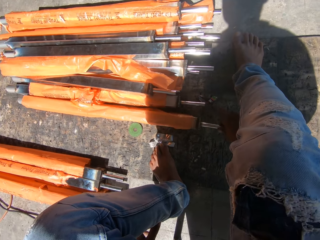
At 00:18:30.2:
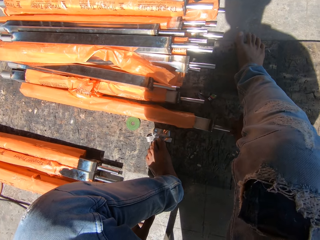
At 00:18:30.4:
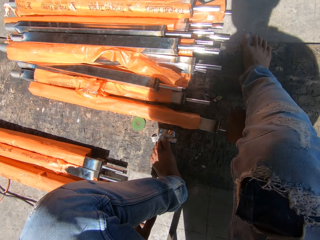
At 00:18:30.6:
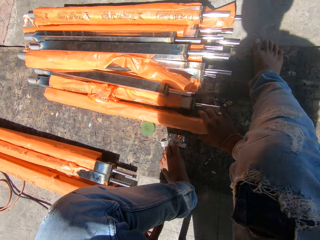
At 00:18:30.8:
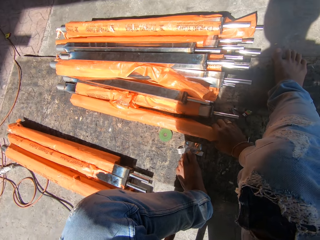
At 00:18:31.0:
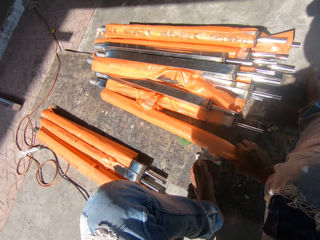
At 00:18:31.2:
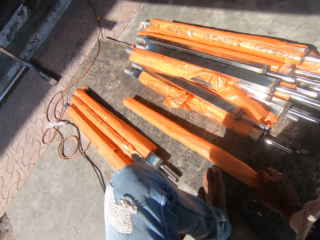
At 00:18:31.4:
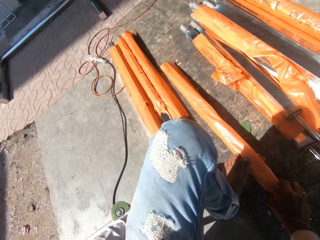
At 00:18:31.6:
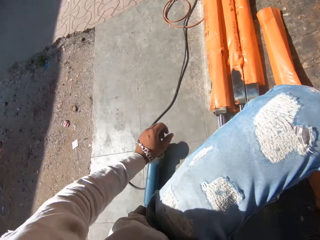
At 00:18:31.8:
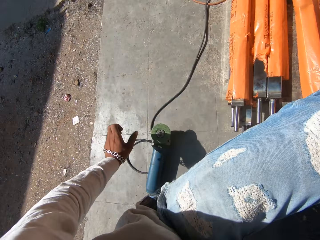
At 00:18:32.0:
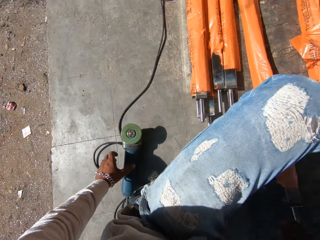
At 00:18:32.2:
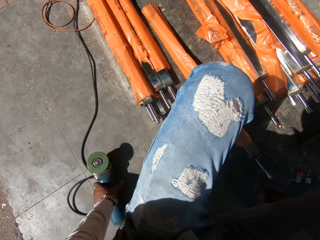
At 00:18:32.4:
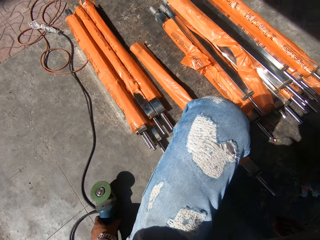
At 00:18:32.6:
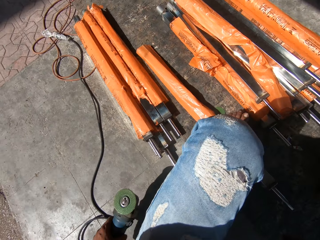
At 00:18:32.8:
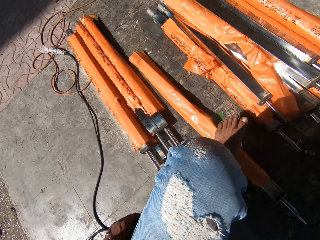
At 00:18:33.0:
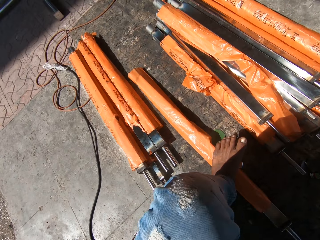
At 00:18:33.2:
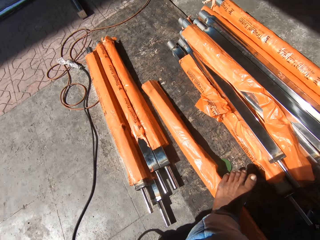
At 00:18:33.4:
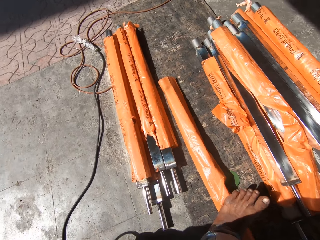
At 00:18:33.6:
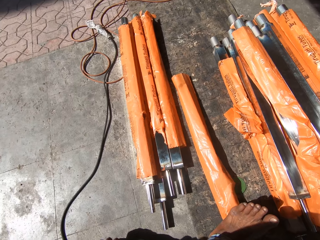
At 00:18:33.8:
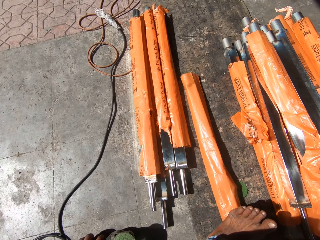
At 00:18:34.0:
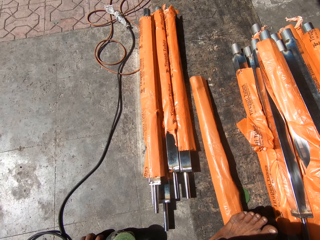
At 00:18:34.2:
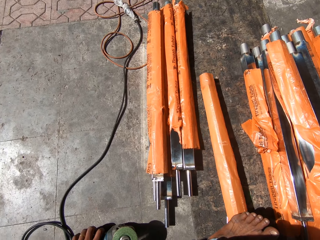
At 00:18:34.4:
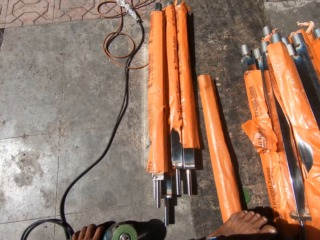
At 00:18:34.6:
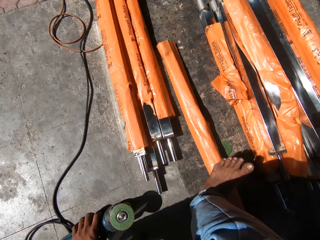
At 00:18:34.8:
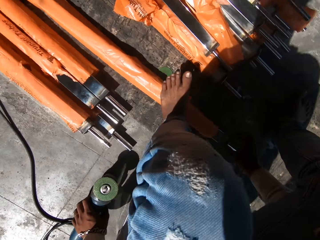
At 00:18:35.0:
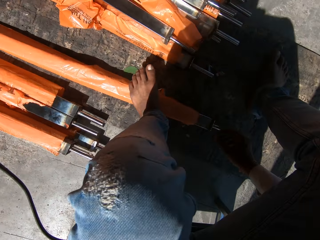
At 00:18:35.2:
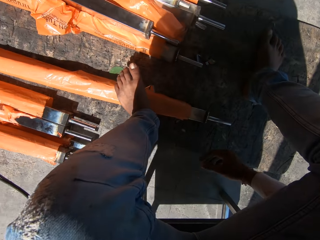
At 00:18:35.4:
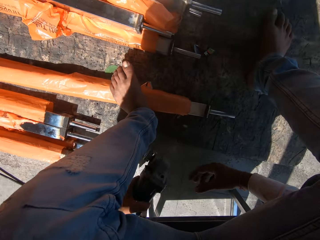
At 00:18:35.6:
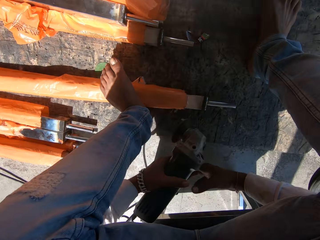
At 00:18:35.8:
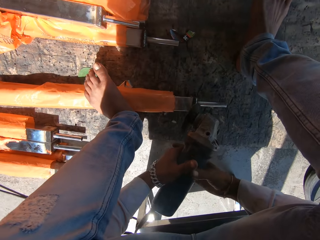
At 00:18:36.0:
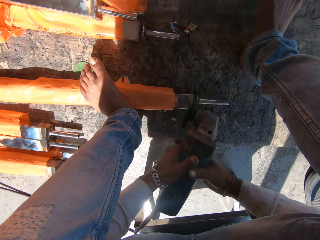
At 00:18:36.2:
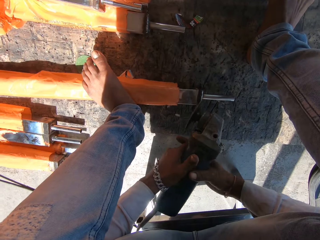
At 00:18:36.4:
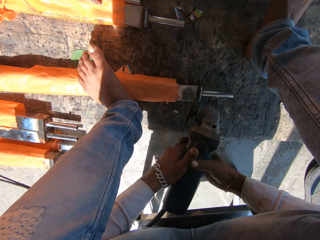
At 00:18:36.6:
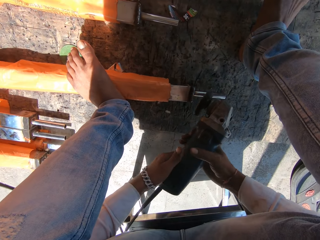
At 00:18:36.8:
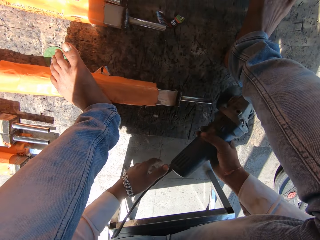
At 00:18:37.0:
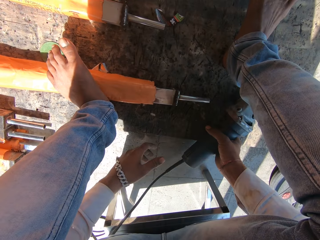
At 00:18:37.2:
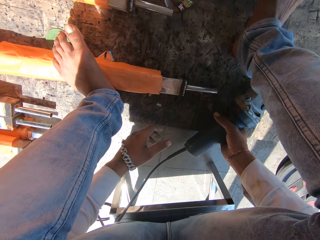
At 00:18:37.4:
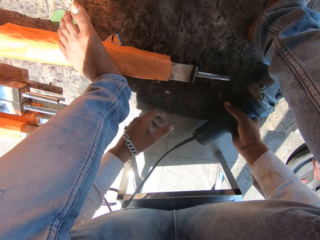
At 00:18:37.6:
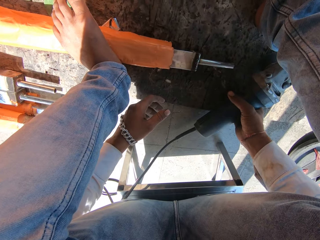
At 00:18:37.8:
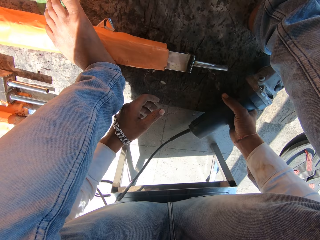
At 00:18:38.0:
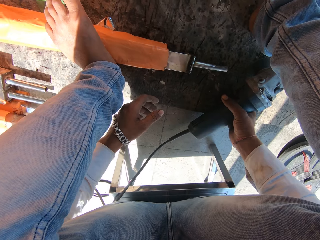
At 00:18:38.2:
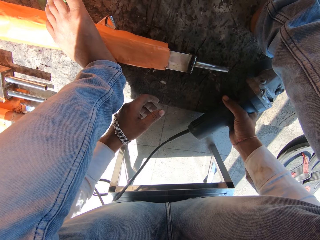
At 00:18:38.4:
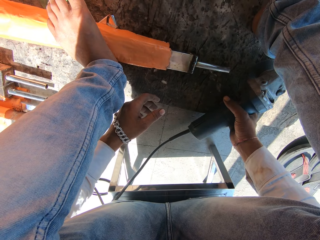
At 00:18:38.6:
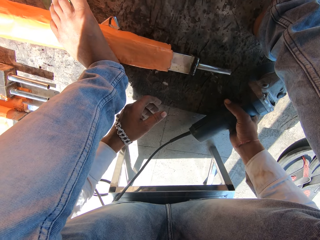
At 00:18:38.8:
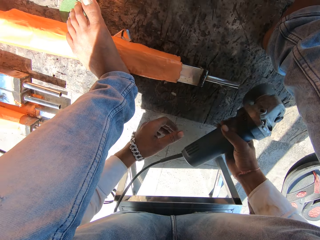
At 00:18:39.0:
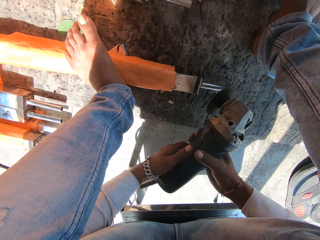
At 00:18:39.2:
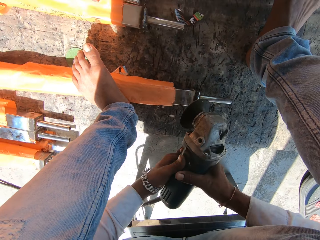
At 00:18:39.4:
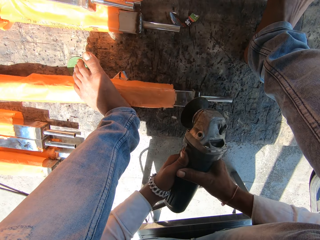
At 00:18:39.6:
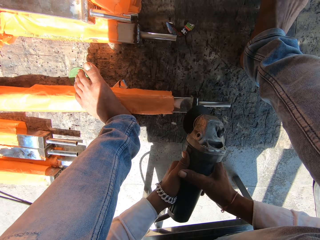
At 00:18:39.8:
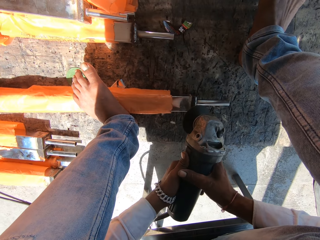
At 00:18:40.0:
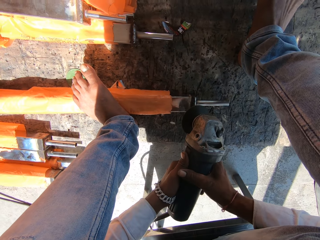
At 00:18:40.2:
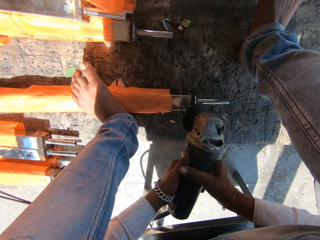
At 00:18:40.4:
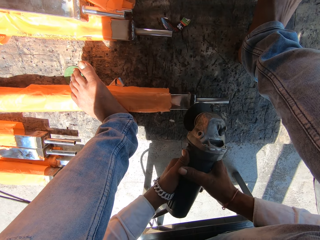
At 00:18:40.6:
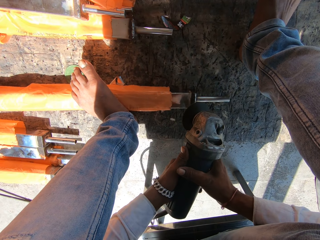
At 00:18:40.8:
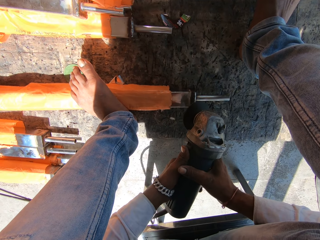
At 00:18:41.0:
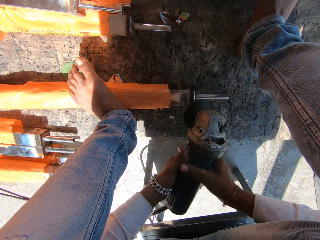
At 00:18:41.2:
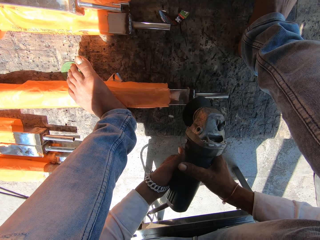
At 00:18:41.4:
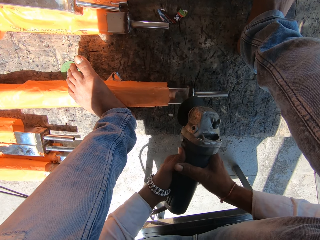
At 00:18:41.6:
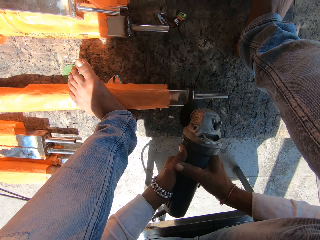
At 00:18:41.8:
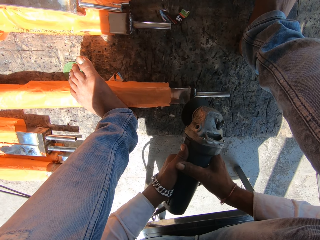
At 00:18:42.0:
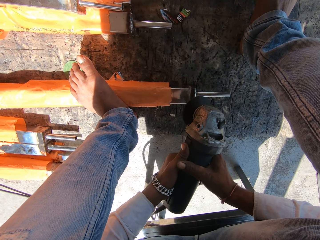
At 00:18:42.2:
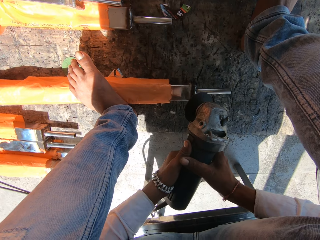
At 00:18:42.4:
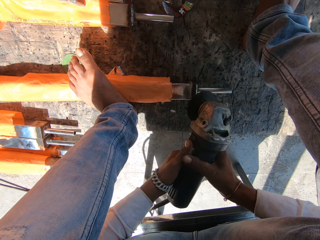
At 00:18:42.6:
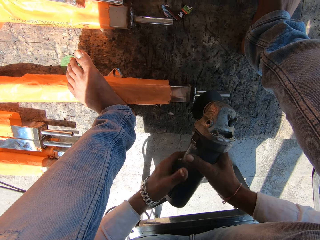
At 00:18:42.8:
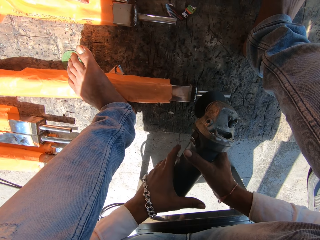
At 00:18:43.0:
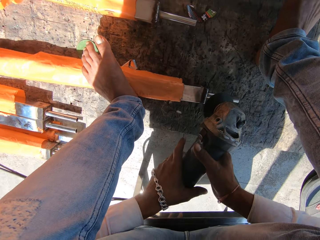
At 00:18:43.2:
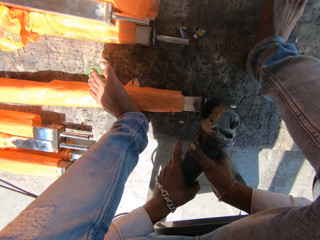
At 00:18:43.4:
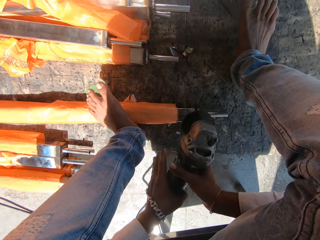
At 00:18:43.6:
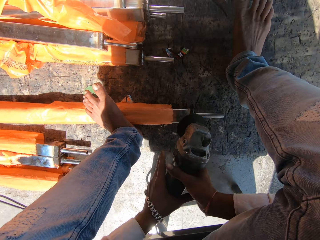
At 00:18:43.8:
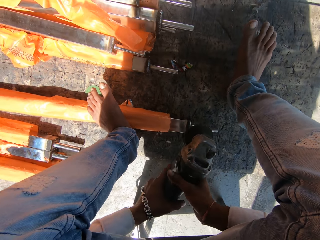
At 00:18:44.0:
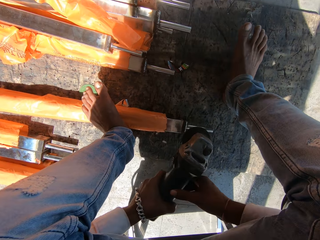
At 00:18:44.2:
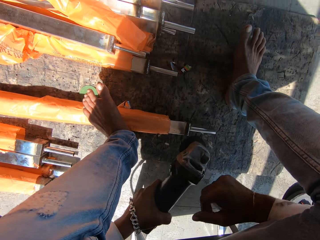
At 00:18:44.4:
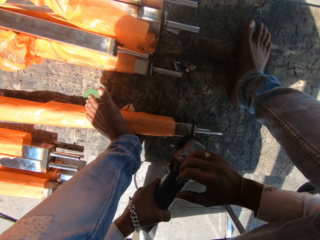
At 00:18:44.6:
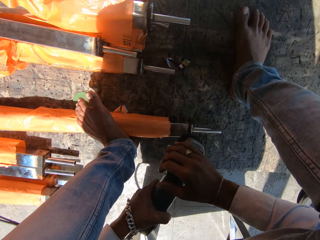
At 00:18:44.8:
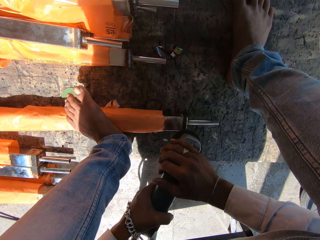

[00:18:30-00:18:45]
The camera wearer picks up a rod on the ground with his right hand. He picks up an angle grinder from the ground with his left hand. He steps on the rod with his left foot. He passes the angle grinder from his left hand to his right hand. He holds the angle grinder with both hands. He grinds the rod on the ground with the angle grinder in both hands.

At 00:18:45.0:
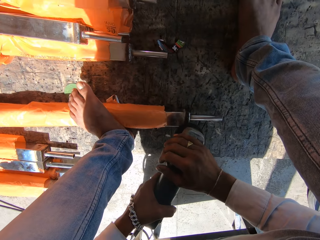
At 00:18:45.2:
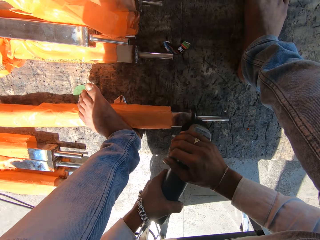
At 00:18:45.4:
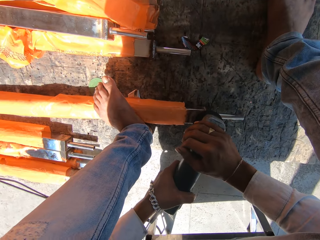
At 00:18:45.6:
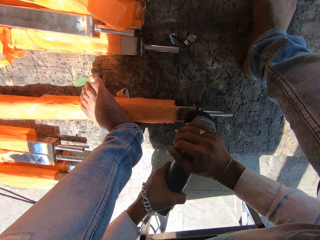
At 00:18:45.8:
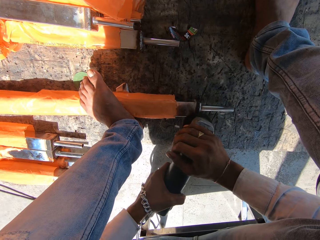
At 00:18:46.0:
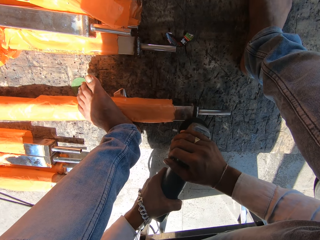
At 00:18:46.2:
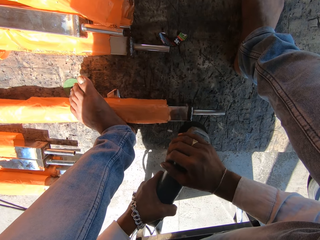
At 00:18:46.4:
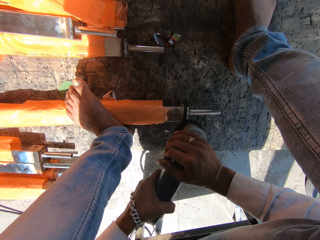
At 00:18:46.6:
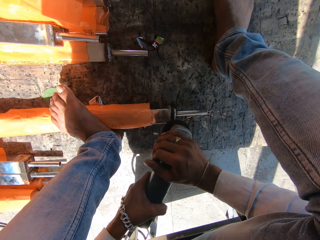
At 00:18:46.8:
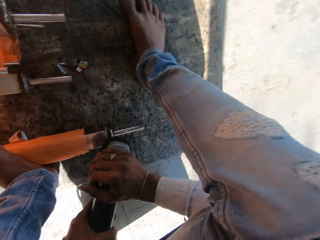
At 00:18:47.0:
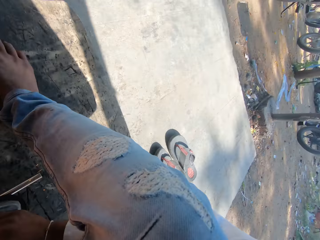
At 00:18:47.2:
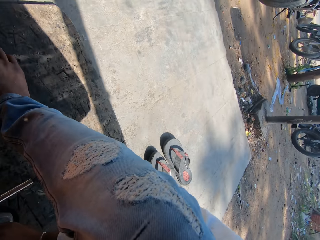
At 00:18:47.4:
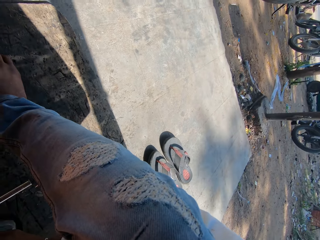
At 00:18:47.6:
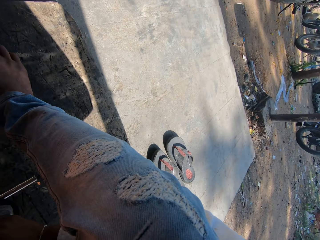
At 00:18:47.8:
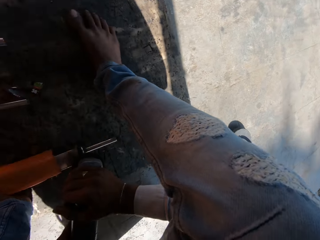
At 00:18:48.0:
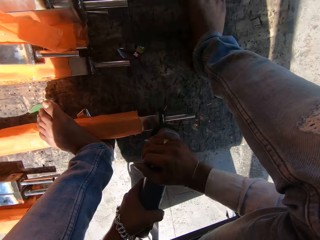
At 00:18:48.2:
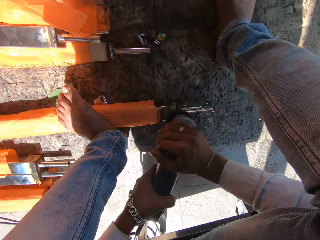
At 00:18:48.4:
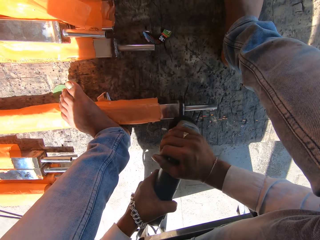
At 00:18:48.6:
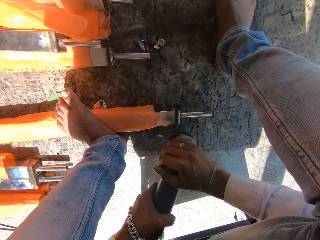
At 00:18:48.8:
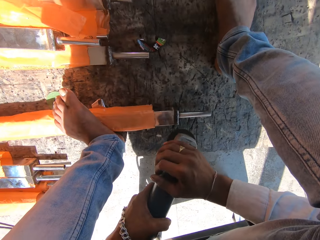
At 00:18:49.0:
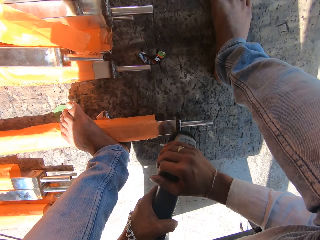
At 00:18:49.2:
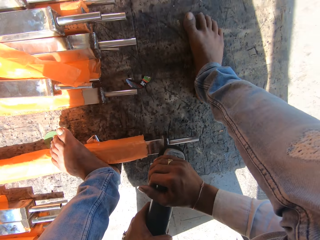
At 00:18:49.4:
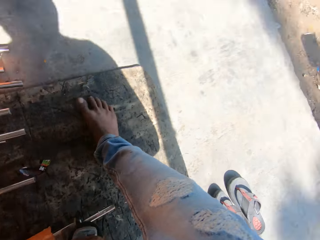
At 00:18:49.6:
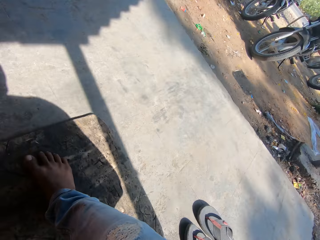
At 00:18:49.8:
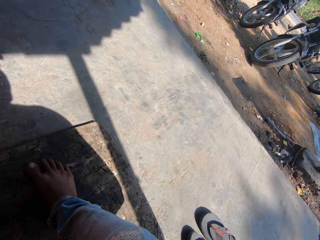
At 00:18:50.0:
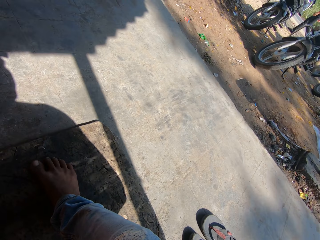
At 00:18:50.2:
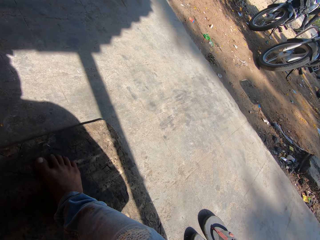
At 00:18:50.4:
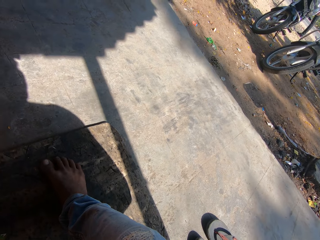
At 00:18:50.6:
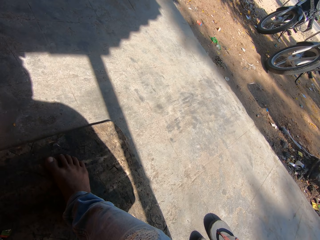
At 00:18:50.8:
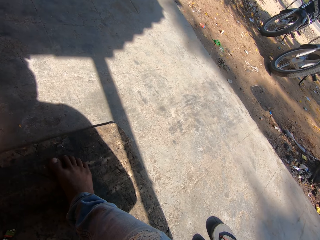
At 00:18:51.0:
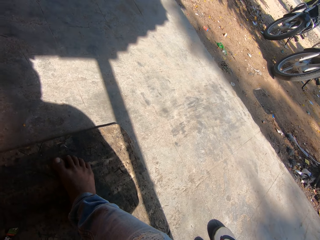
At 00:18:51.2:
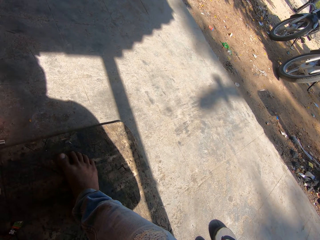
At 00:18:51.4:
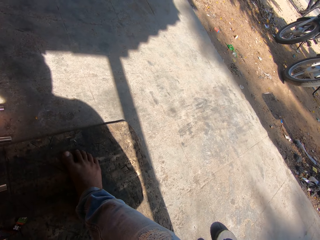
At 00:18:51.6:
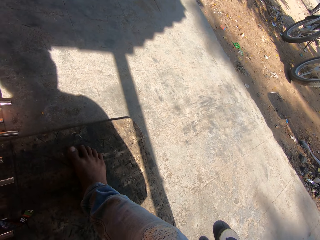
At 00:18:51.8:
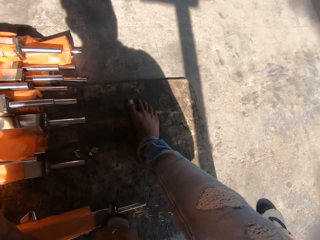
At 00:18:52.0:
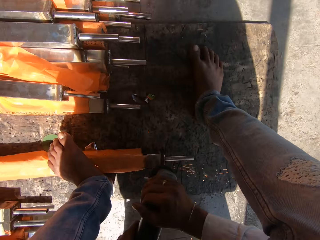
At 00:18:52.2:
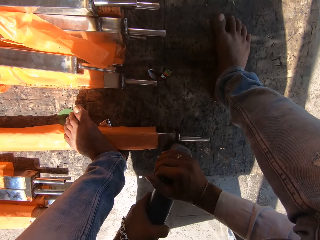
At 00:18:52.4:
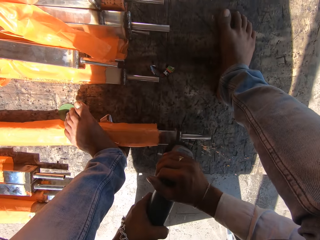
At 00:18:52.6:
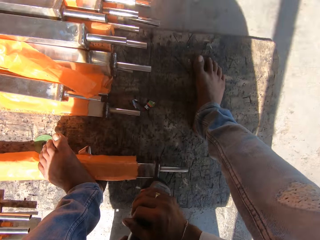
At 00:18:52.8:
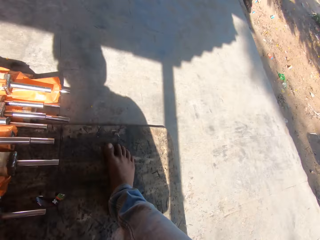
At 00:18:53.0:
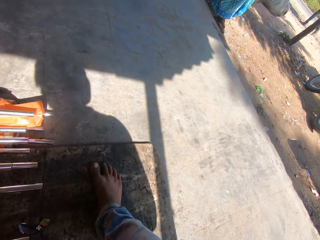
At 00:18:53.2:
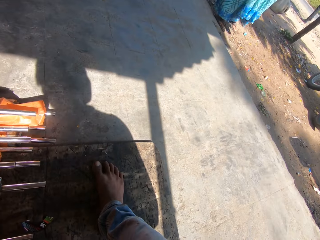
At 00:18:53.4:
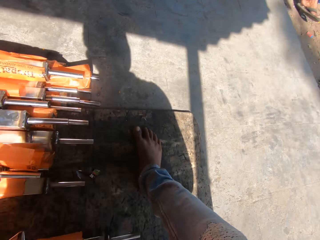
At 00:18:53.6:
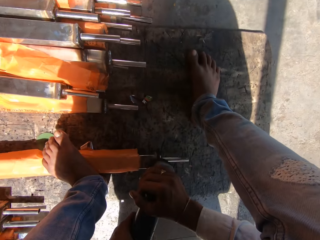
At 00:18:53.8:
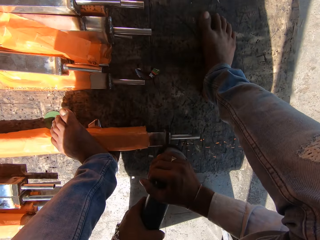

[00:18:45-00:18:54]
The camera wearer looks around. They grind the metal with the grinder. They look around.
